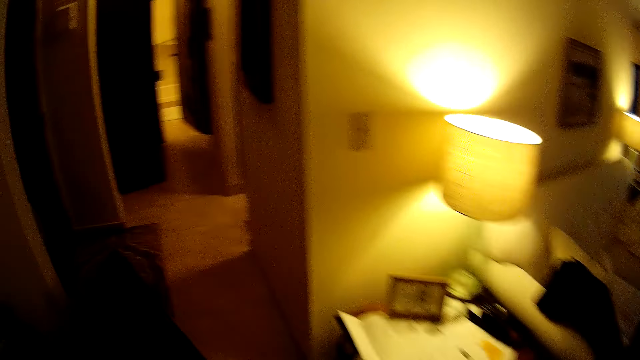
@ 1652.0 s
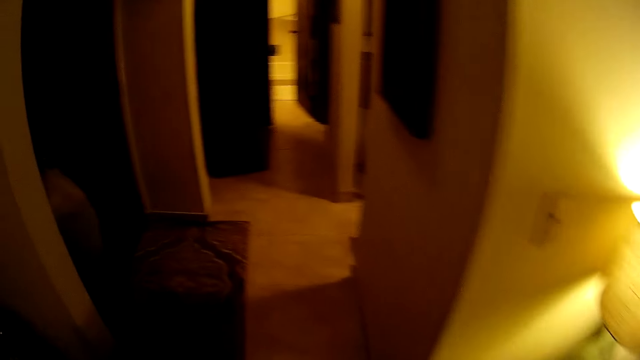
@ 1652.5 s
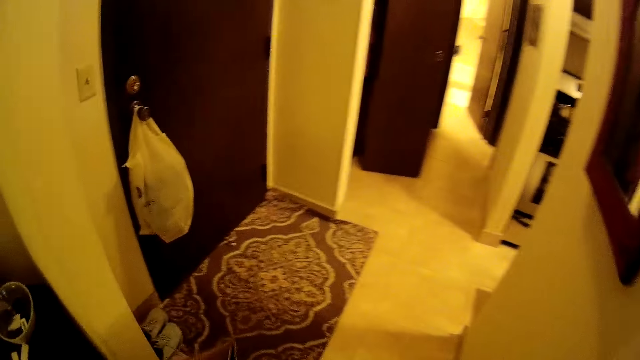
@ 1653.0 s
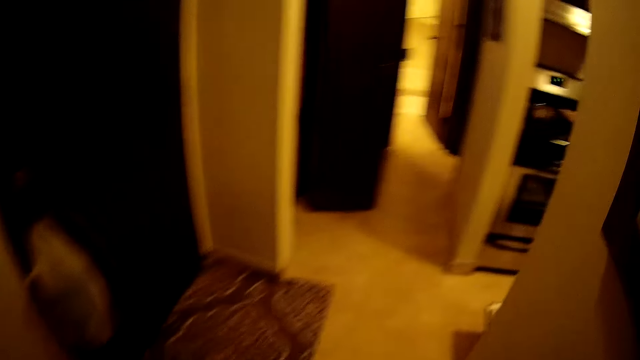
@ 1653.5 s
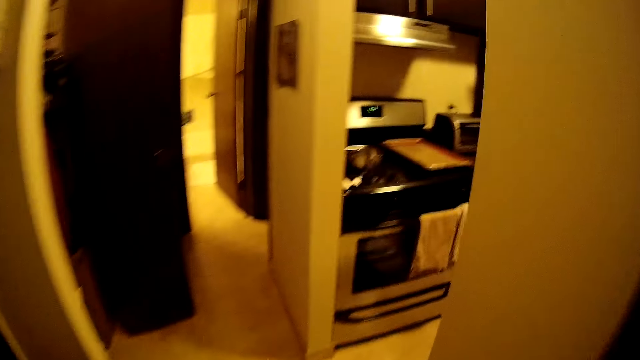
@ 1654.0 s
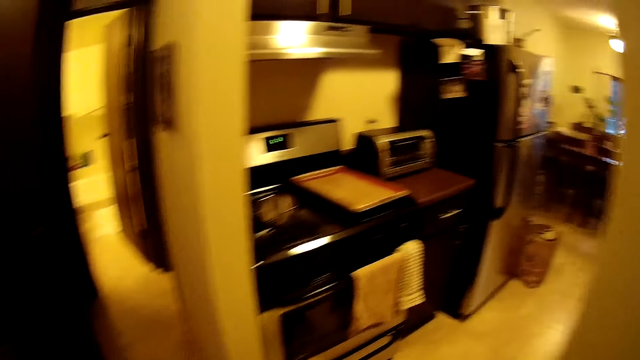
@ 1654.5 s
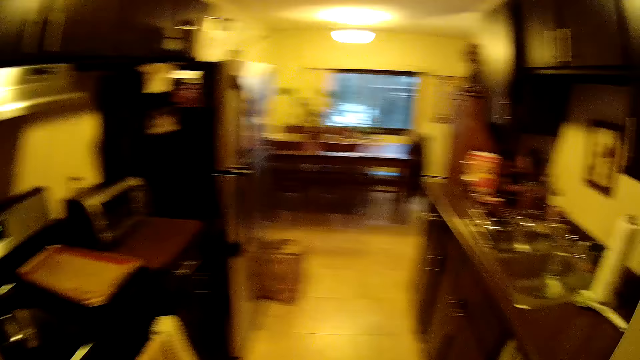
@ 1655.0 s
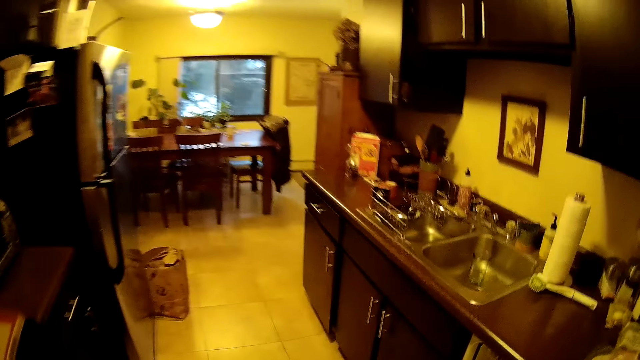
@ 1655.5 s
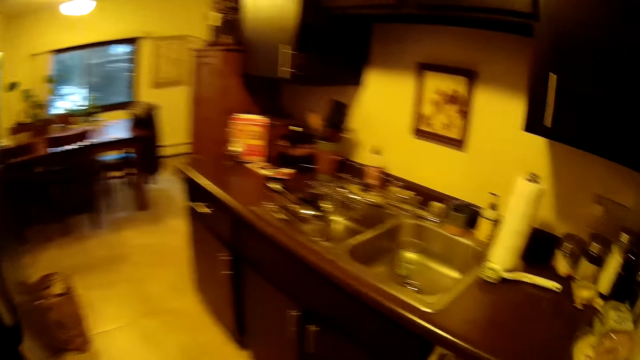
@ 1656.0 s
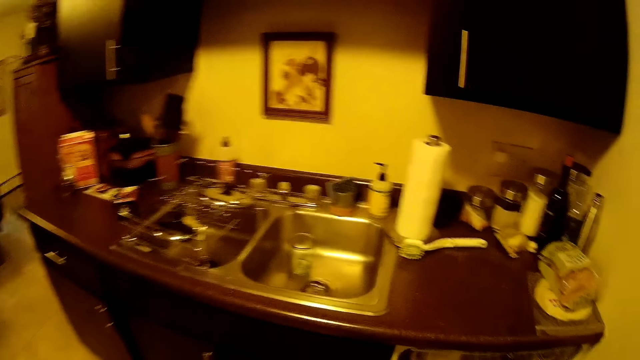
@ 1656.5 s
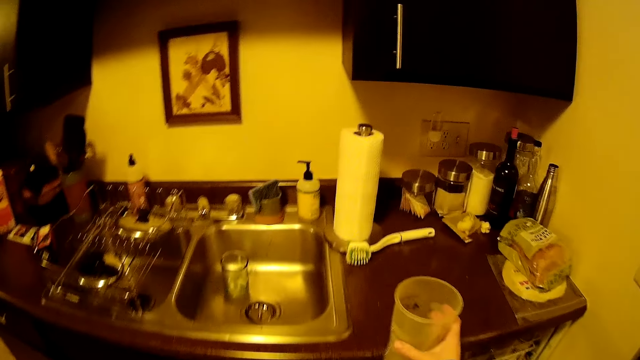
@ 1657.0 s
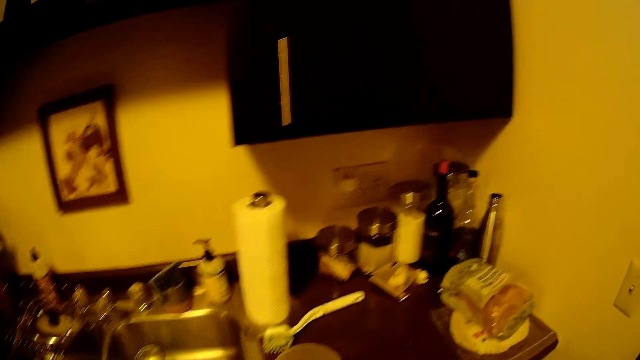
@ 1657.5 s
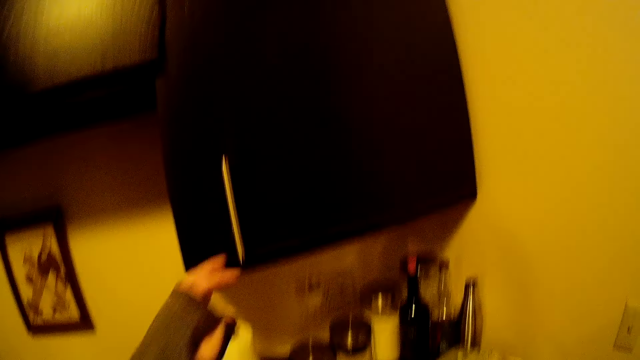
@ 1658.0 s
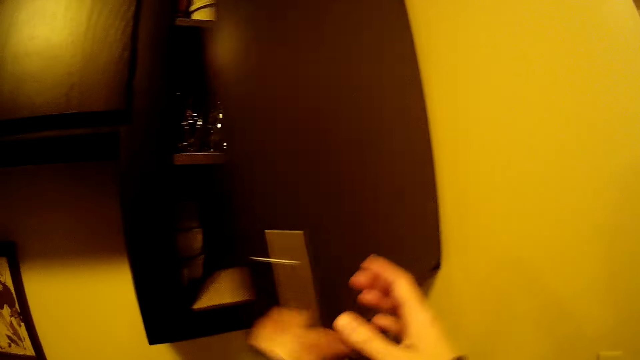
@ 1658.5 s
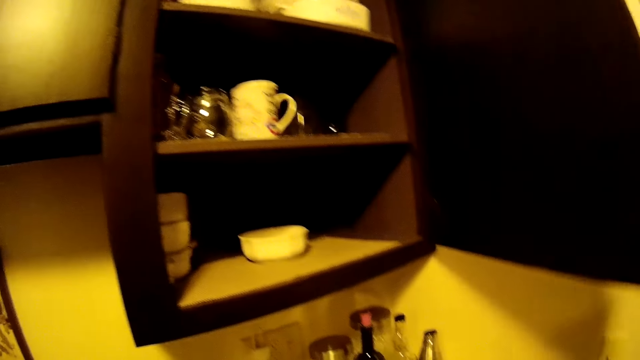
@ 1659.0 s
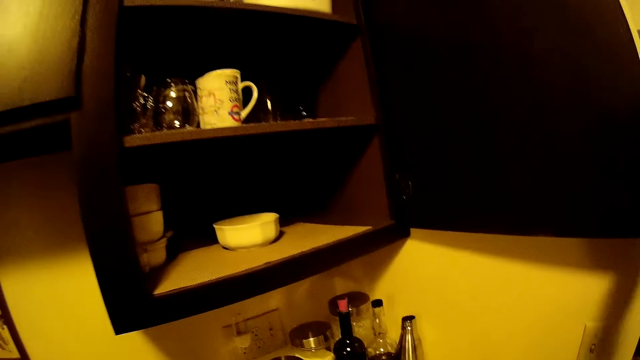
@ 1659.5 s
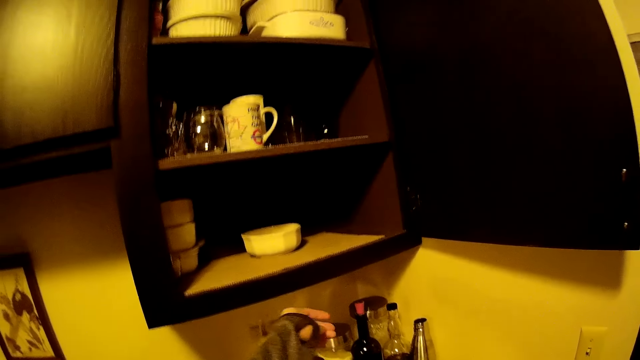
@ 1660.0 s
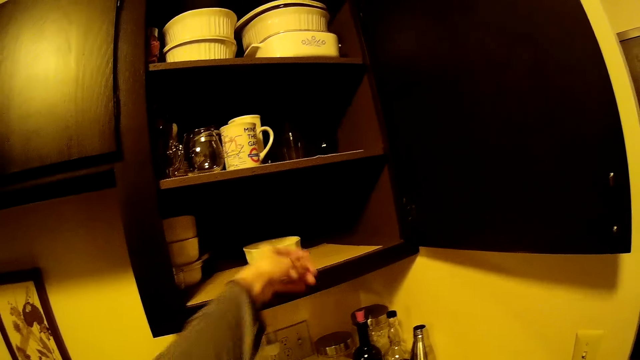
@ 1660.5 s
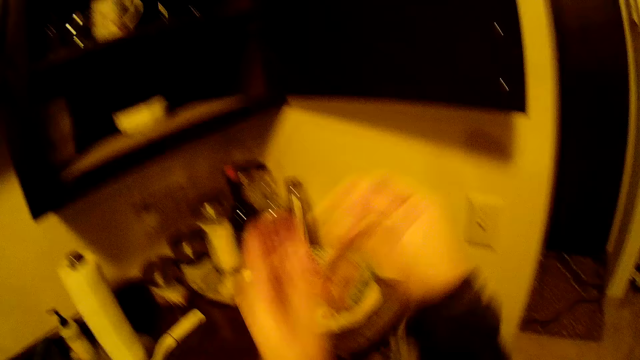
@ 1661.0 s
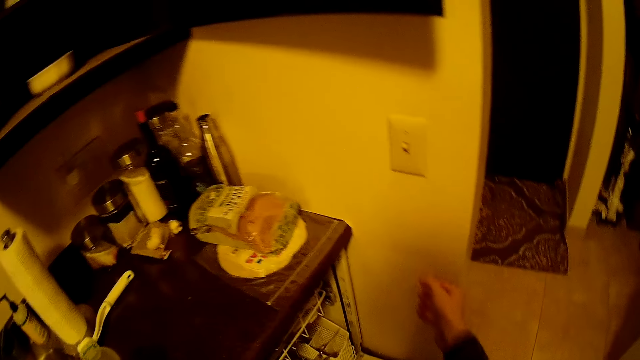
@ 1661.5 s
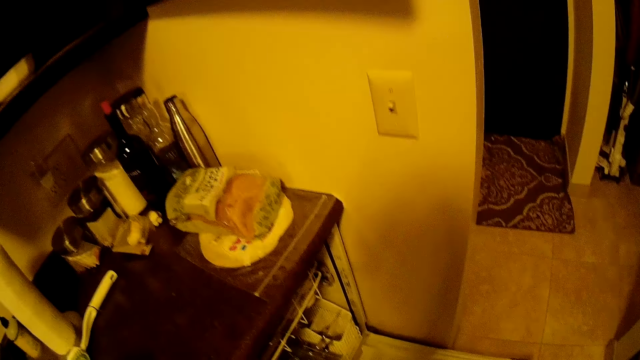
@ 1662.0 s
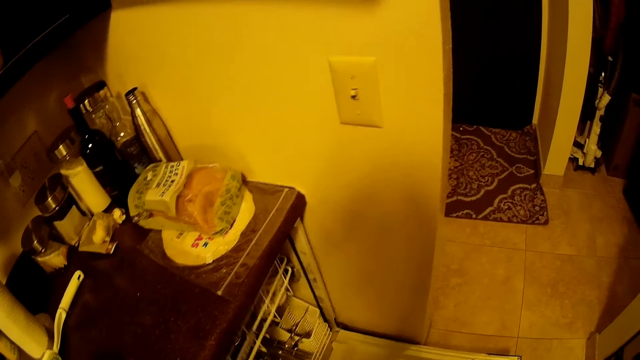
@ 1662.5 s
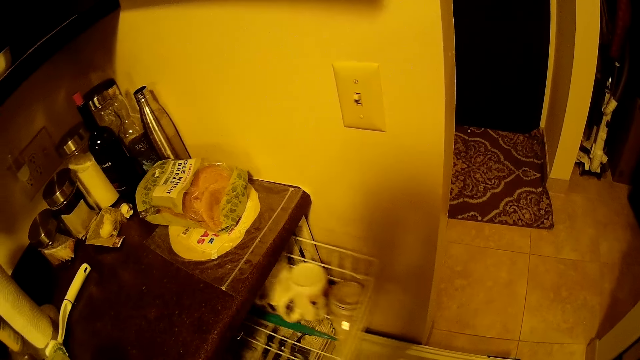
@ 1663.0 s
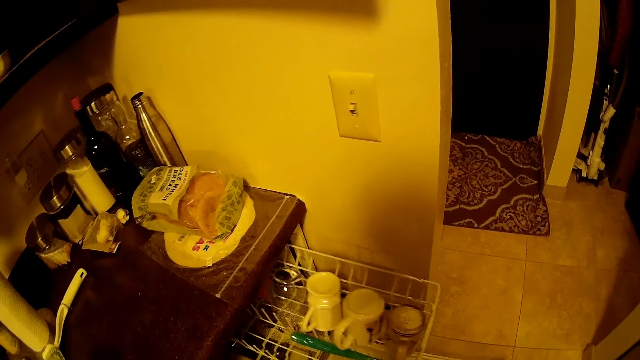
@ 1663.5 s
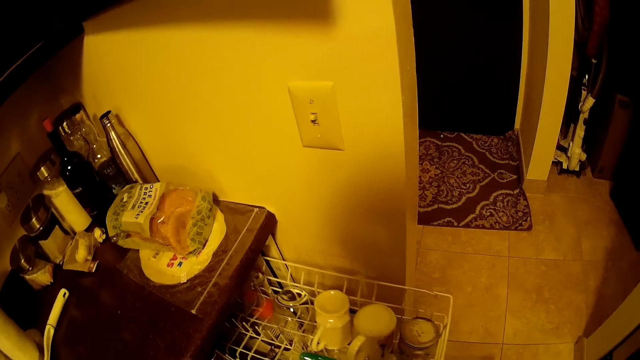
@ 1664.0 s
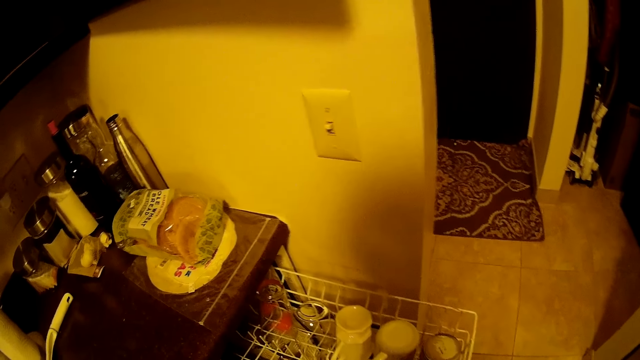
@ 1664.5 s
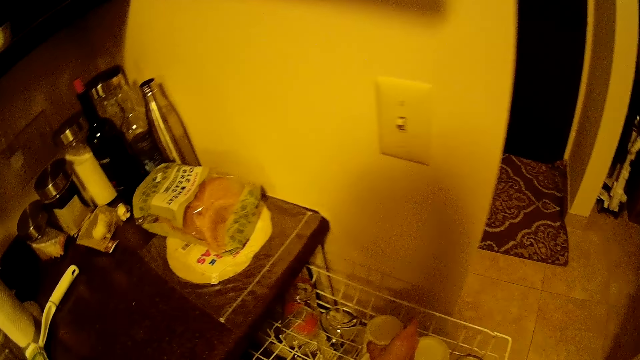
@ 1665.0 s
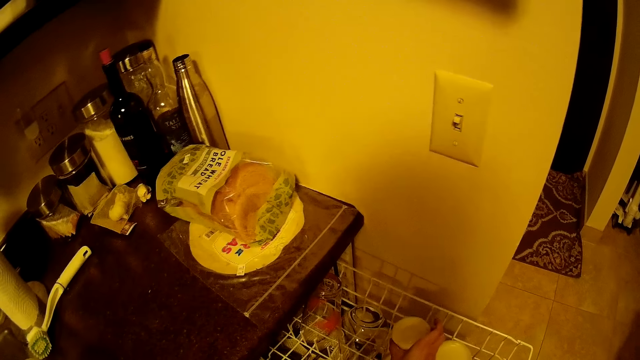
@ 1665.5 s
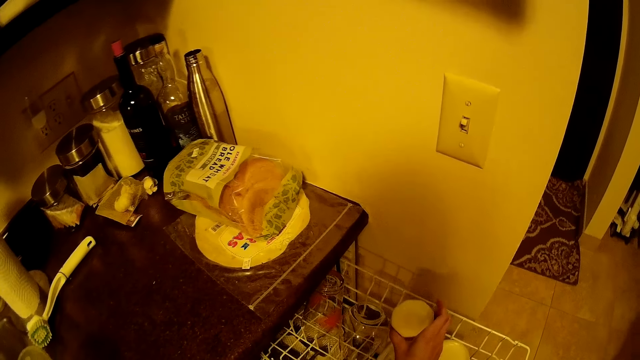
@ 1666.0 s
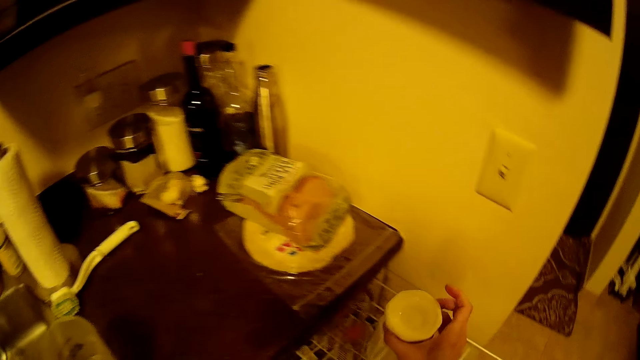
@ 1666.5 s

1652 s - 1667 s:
The camera wearer walks out of the parlor through the corridor. She walks into a kitchen through the corridor. She drops the cup of water in her right hand on a slab. She opens a cupboard with her left hand. She passes the cupboard door from her left hand to her right hand. She pulls her sleeves with both hands. She folds the sleeves. She pulls a rack in a cabinet with her right hand. She opens the drawer. She picks a cup from the cabinet with her right hand.

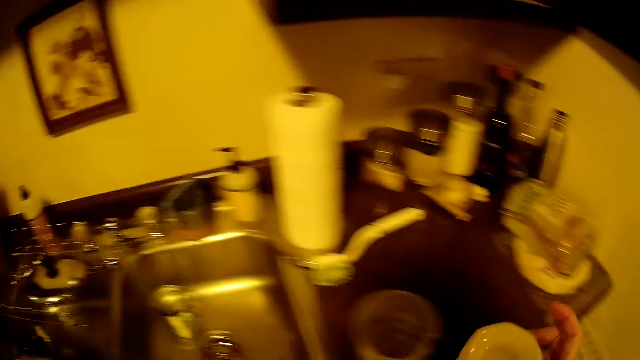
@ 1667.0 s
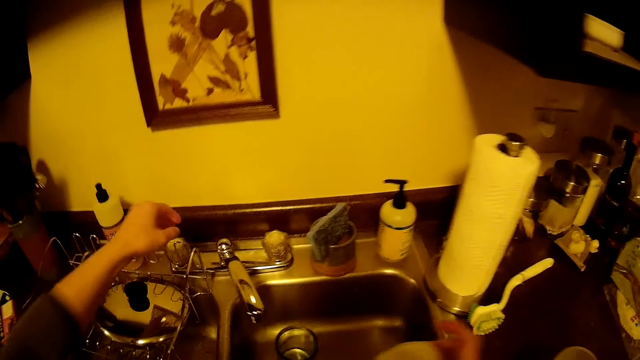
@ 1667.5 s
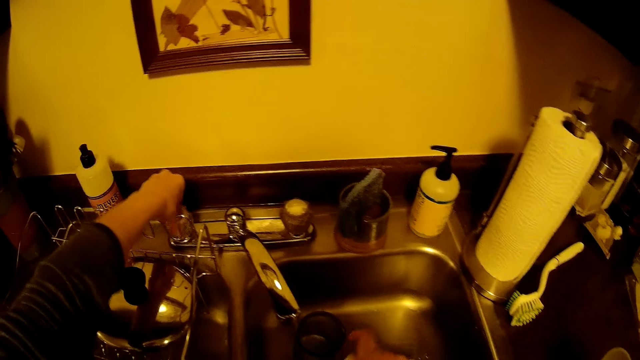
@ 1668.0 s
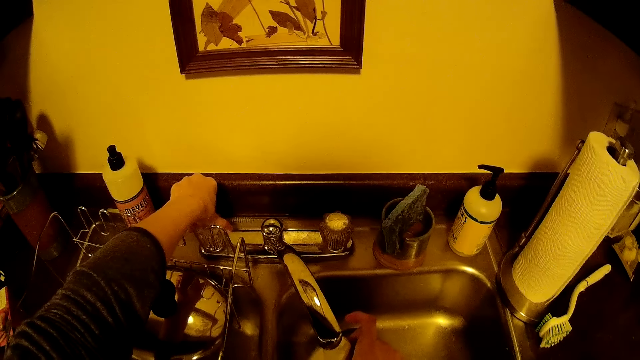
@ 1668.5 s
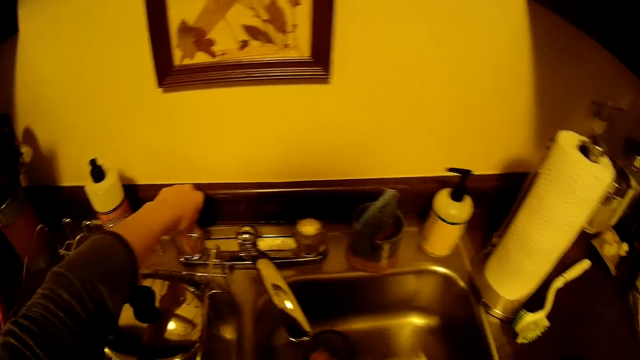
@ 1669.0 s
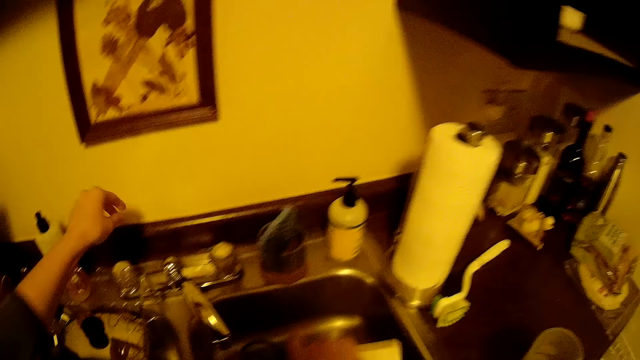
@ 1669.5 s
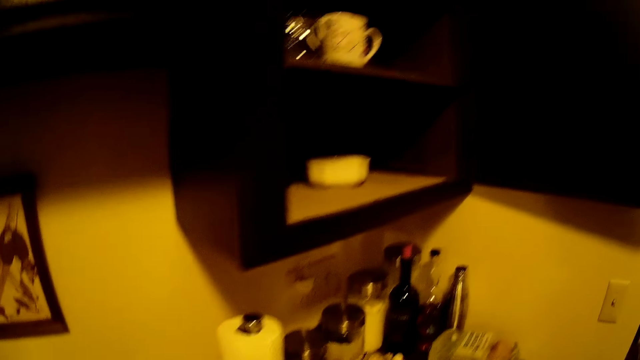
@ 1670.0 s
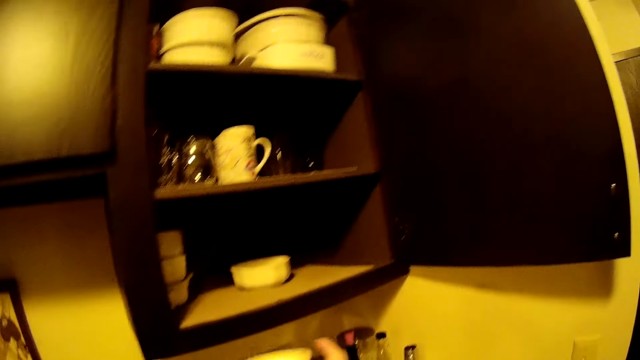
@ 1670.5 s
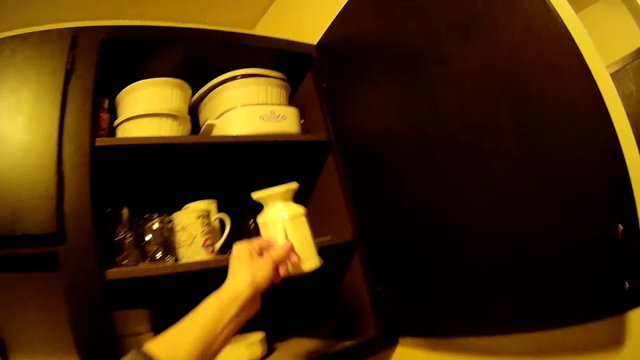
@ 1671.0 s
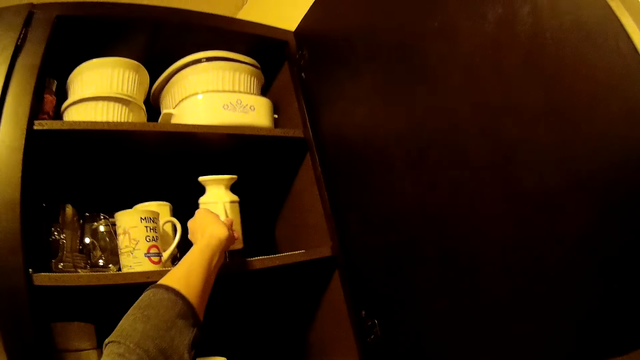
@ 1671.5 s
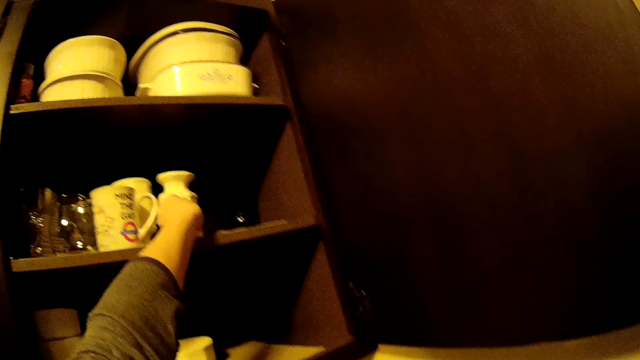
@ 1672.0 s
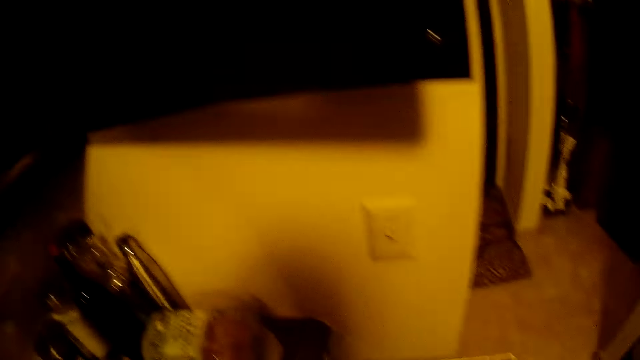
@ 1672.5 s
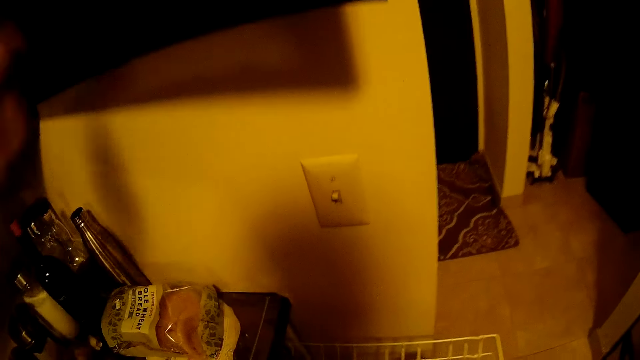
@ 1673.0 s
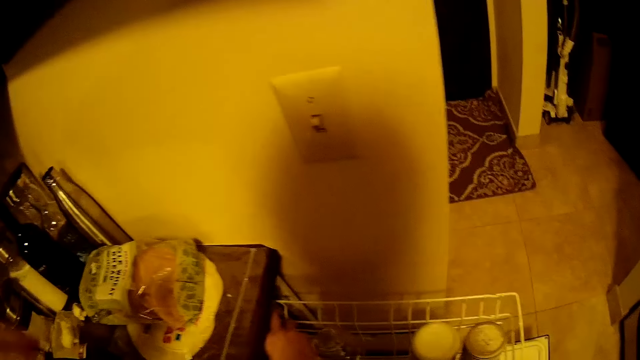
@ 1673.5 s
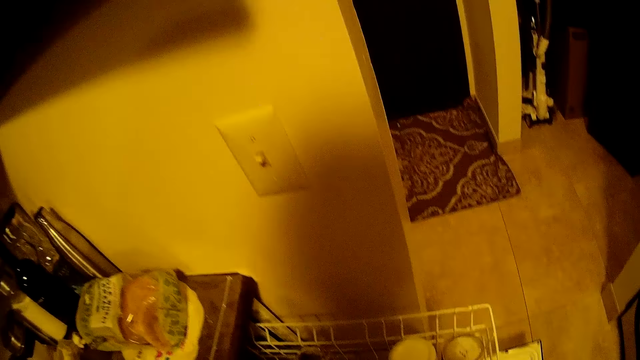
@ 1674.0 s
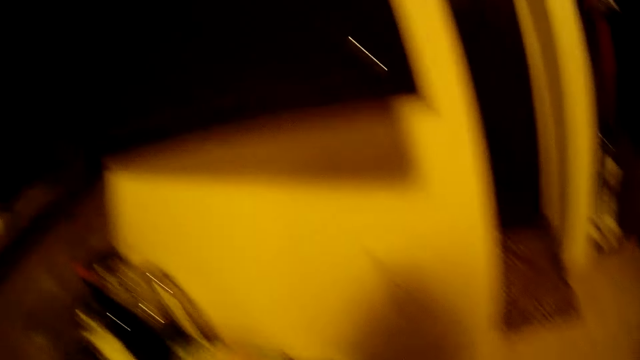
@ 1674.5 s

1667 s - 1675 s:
The camera wearer opens a water tap with her left hand. She rinses the cup under the running tap with her right hand. She shakes the cup with her right hand. She transfers the cup from her right hand to her left hand. She places the cup in the cupboard with her left hand. She picks a cup from the rack with her right hand.
